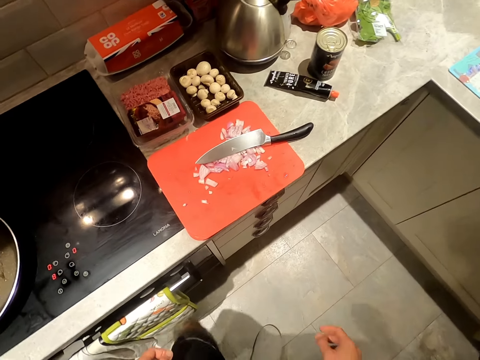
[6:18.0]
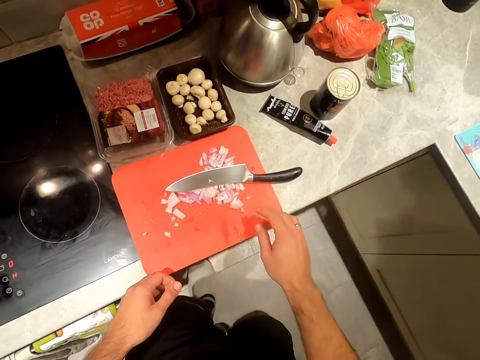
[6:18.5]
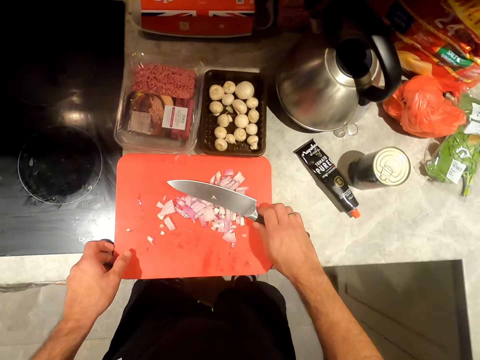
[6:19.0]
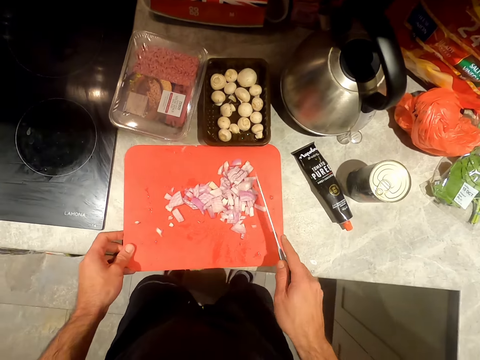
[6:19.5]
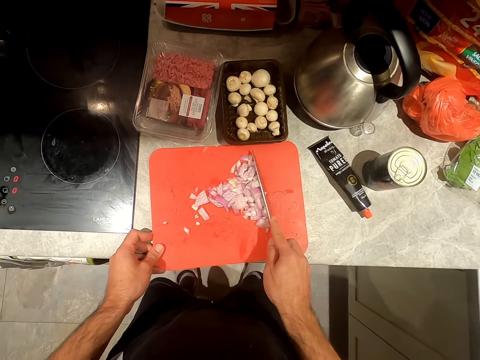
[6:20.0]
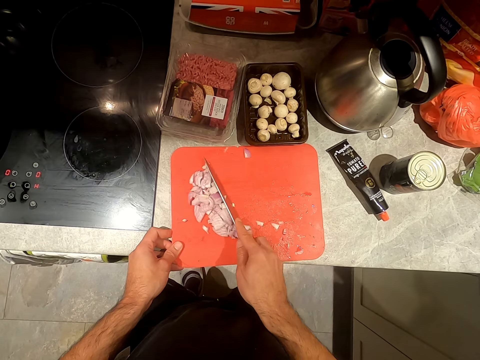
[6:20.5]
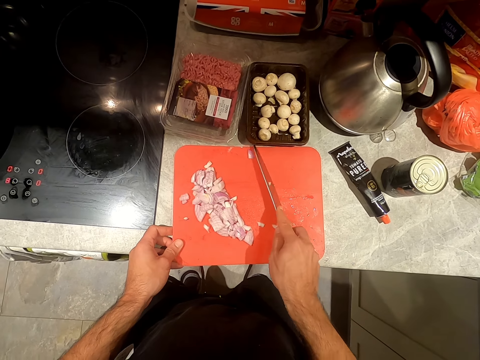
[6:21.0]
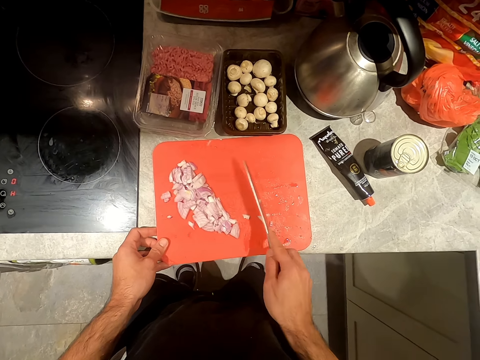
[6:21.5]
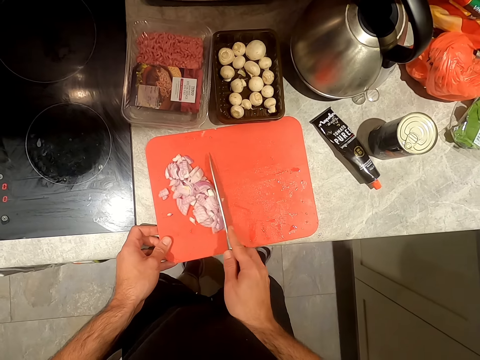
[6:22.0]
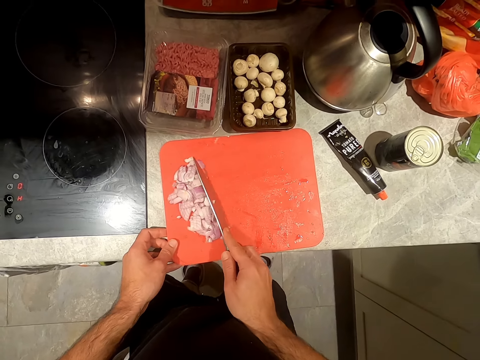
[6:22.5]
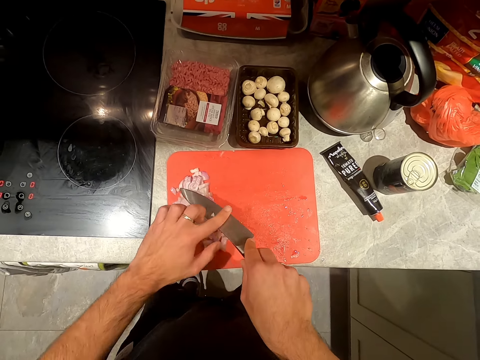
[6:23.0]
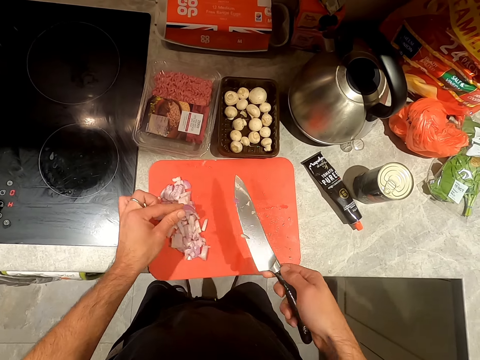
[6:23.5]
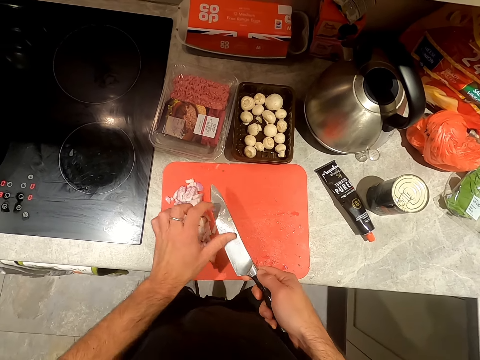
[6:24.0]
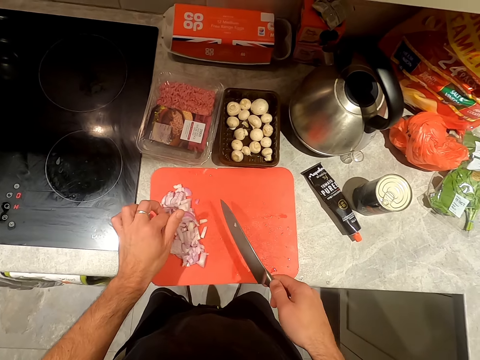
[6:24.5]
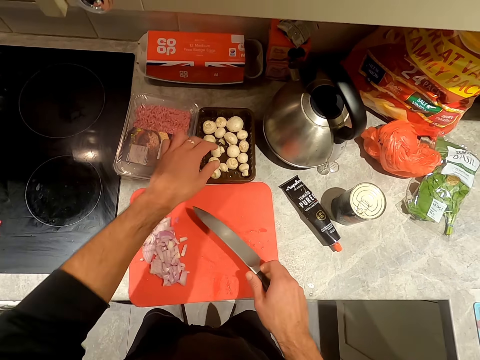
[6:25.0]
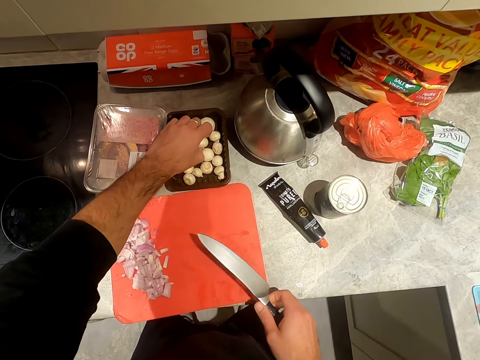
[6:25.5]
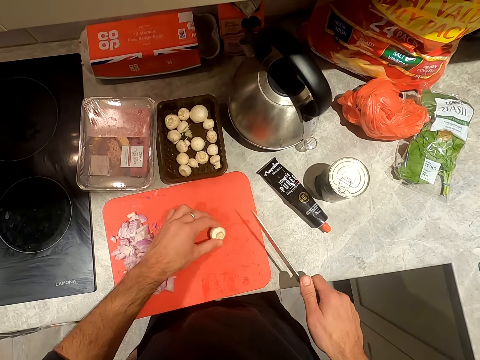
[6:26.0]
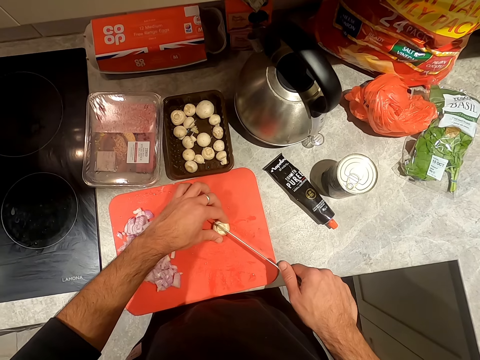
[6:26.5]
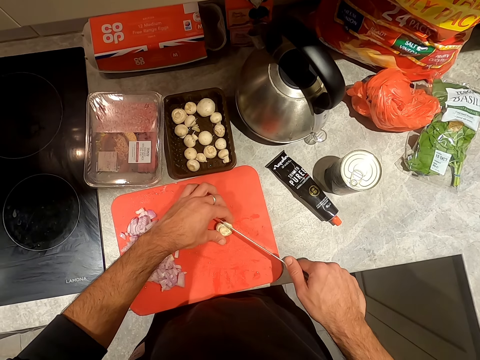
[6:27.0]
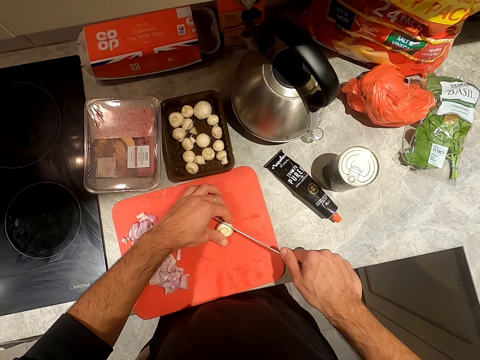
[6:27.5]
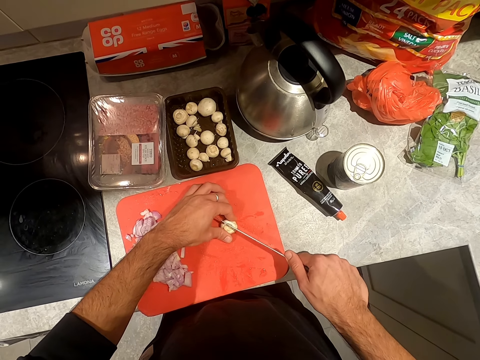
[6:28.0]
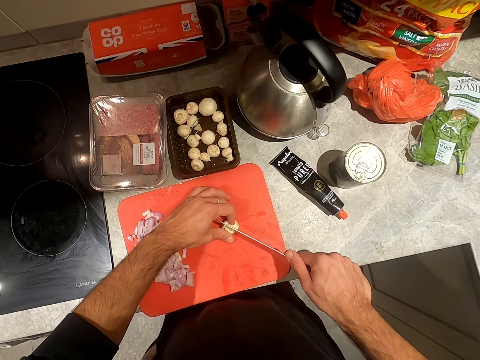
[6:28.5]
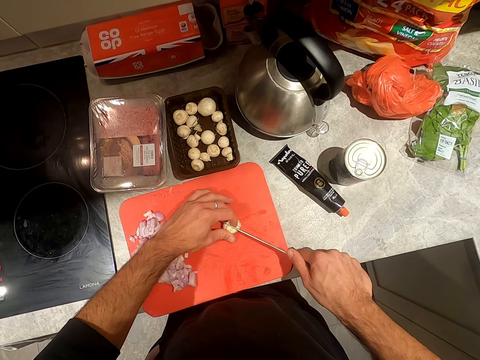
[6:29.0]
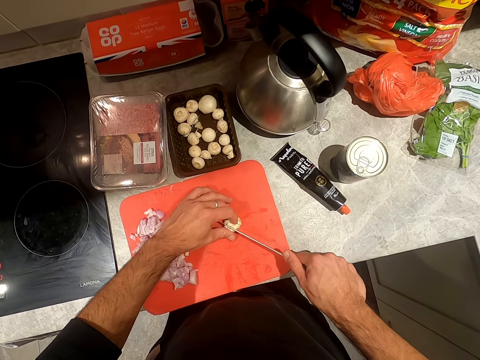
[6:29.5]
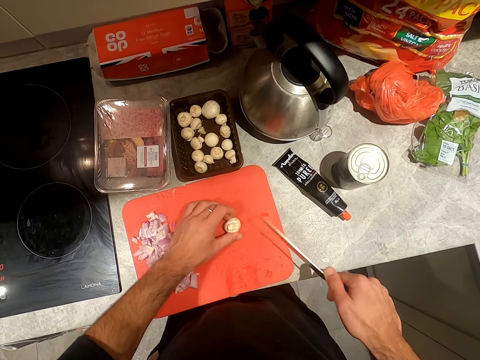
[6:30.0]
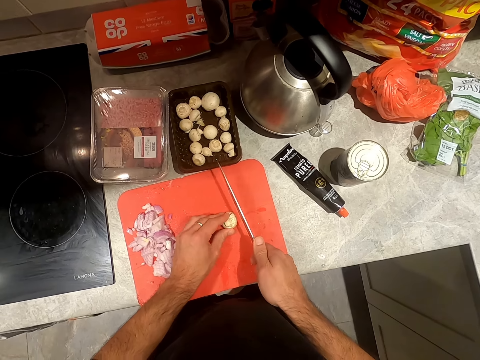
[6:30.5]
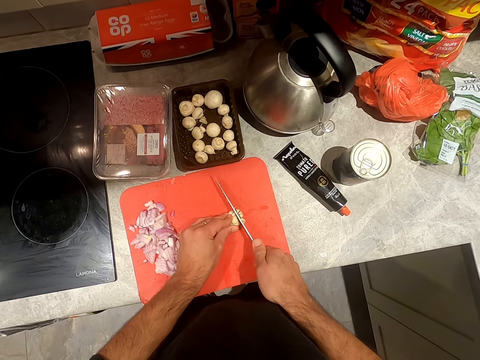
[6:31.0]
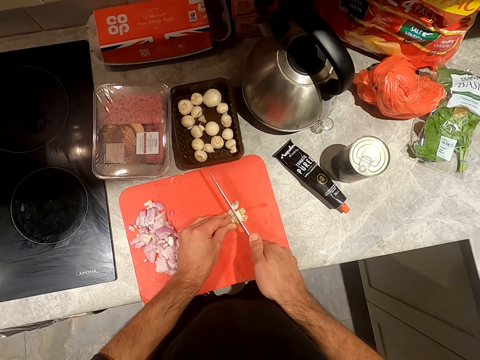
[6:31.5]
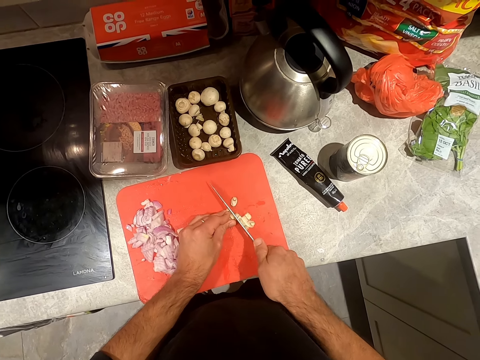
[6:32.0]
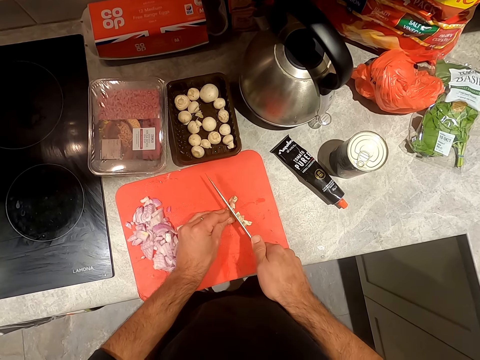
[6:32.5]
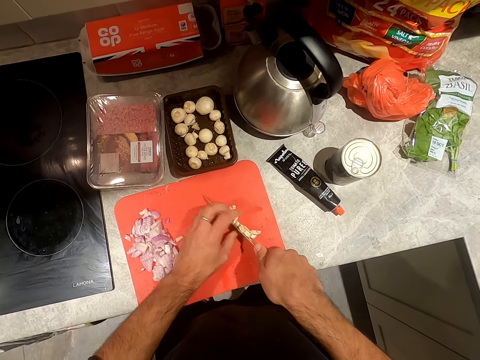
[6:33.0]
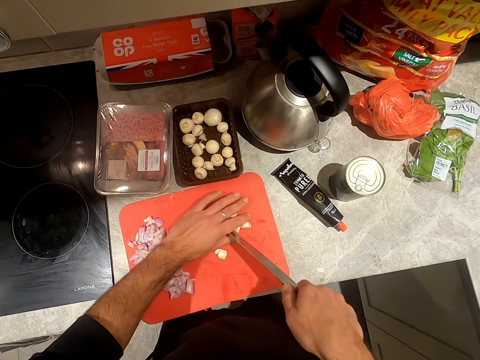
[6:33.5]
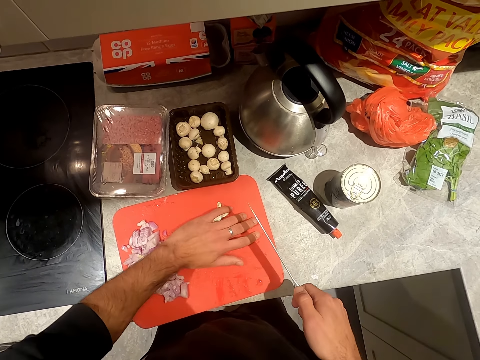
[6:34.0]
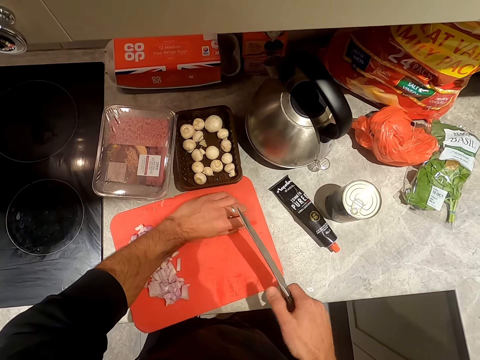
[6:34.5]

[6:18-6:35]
The camera wearer picks up the knife. They push the chopped onions on one side of the chopping board. They pick up something and place the object on the chopping board. They cut something. They chop the mushroom in the chopping board.

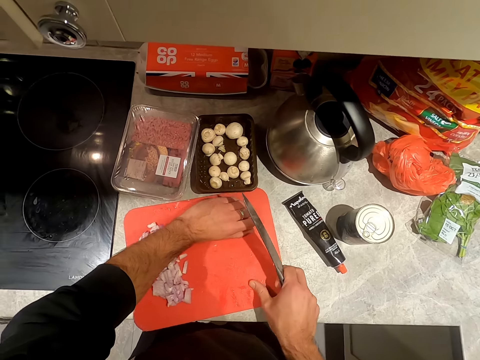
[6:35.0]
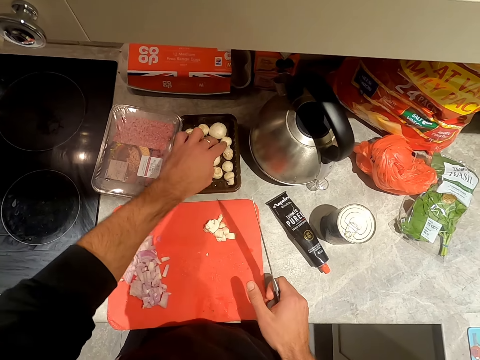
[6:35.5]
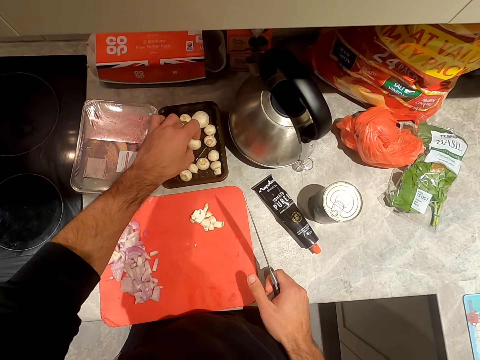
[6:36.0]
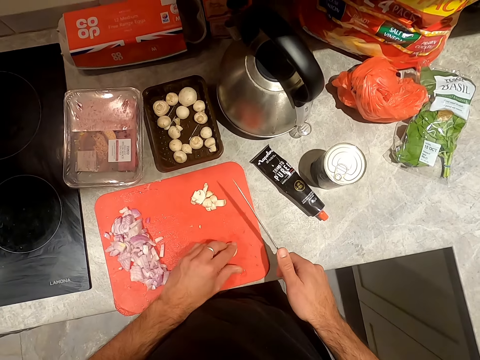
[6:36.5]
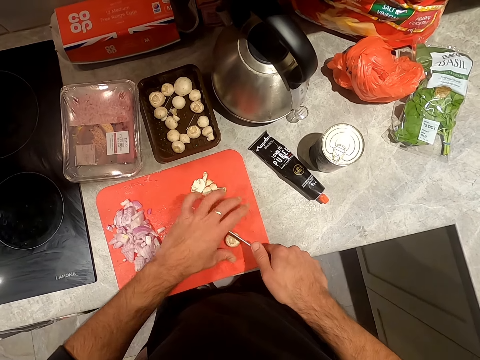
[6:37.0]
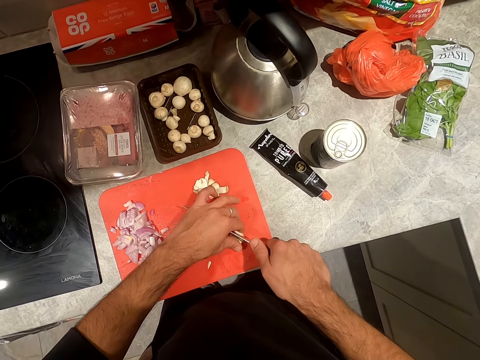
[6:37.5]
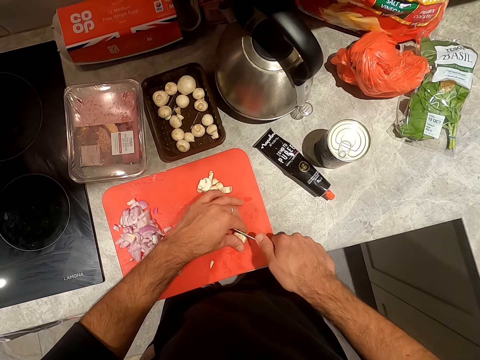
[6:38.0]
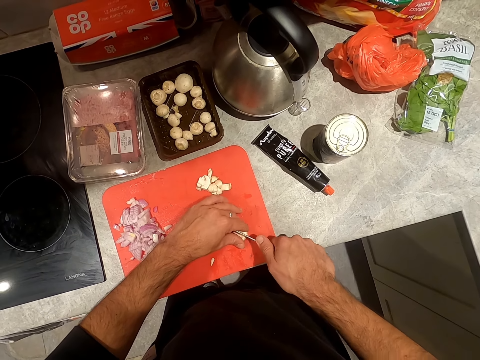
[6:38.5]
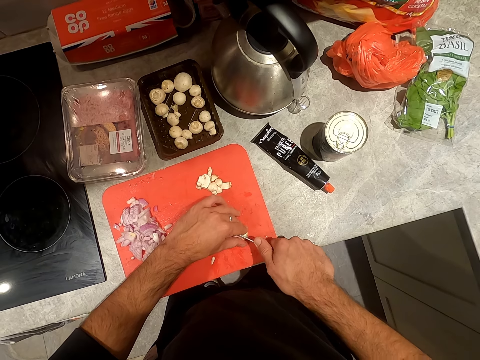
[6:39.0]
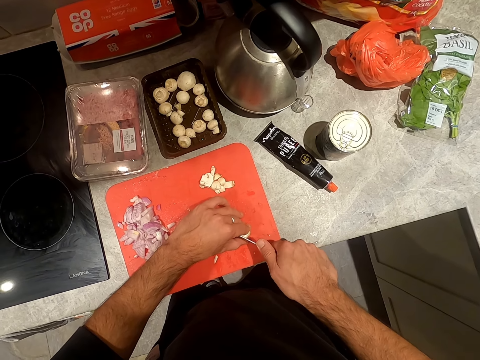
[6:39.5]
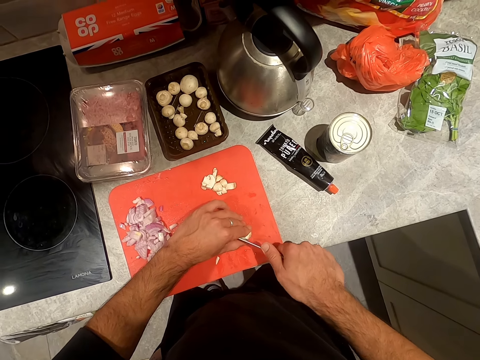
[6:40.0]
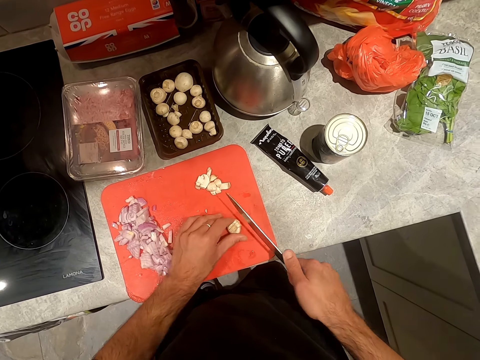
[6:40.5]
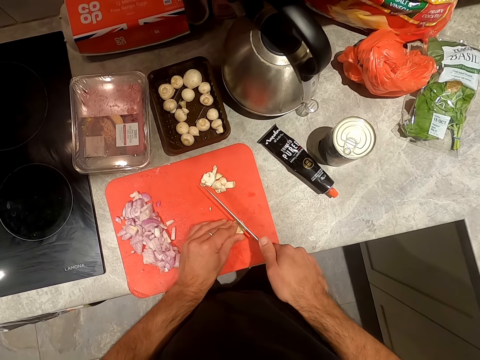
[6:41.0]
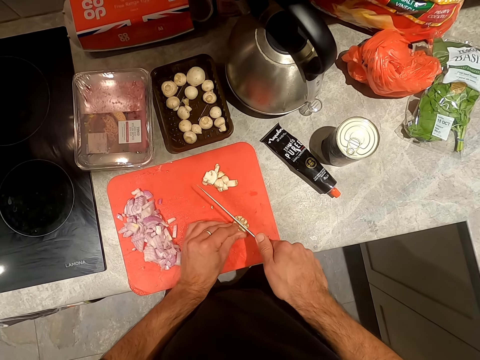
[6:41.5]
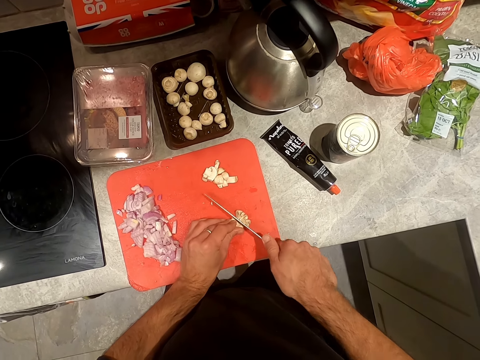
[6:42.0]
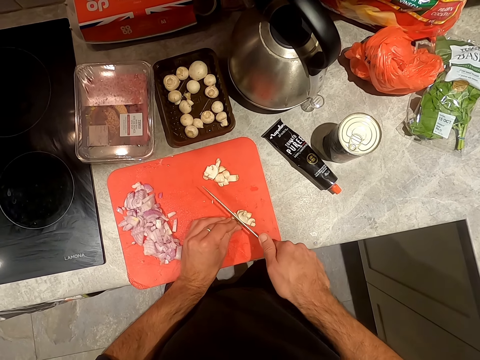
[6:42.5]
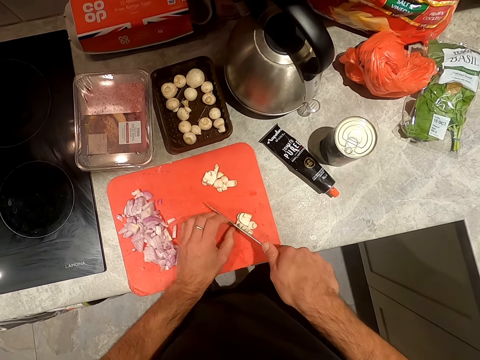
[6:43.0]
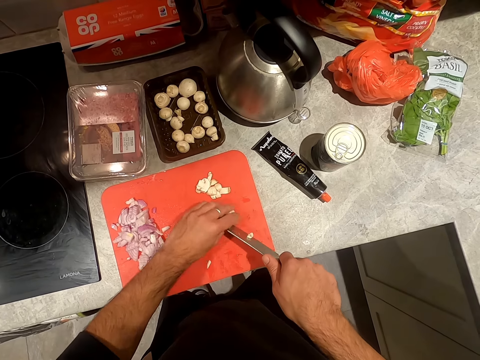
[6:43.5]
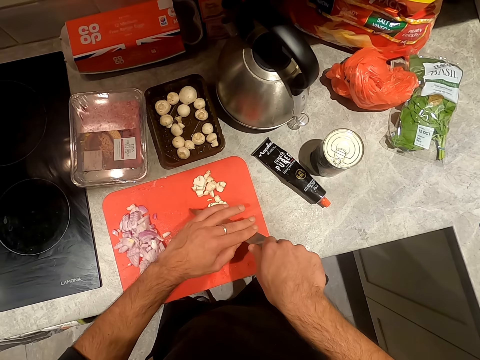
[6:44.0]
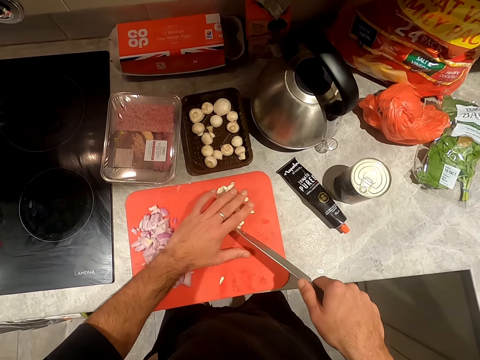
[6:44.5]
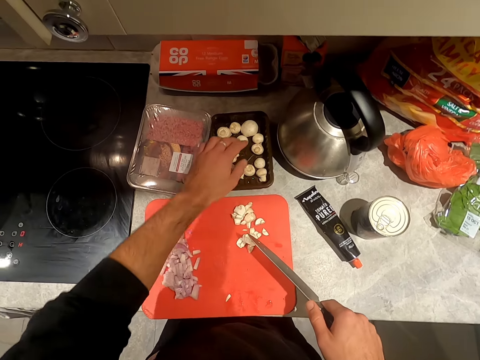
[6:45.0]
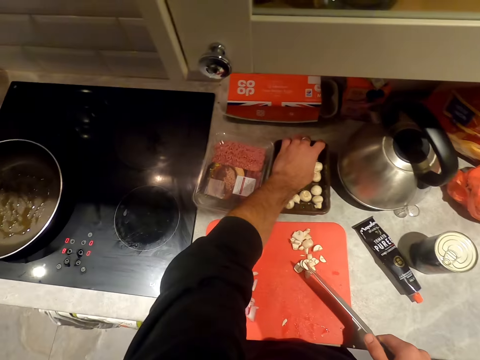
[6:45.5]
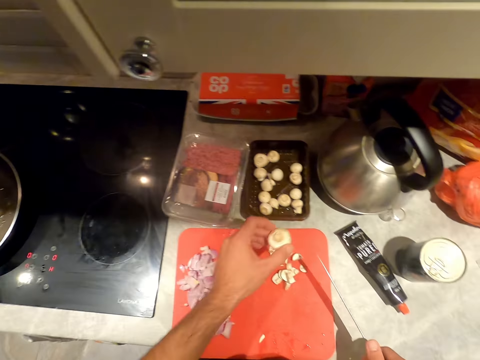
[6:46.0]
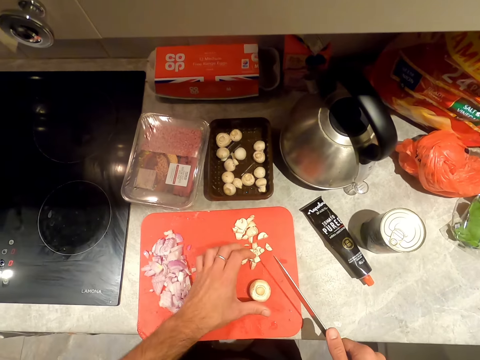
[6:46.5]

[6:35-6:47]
The camera wearer picks up something and places the object on the chopping board. They cut something. They chop something. They pick up something and place the object on the chopping board.
